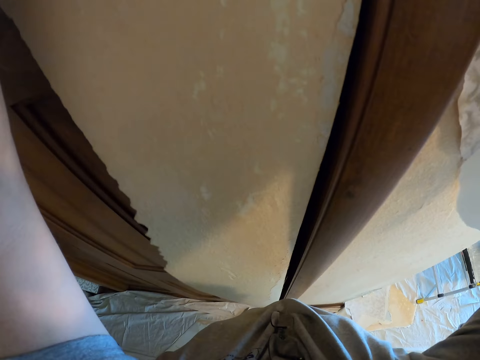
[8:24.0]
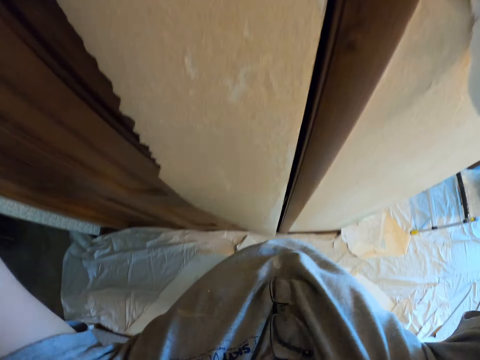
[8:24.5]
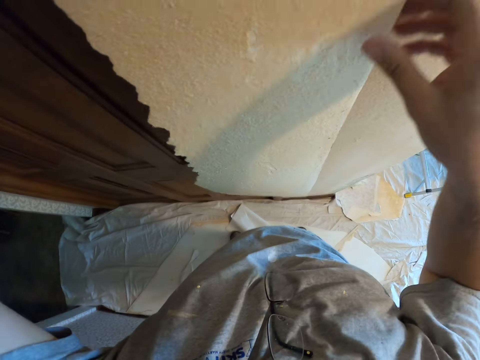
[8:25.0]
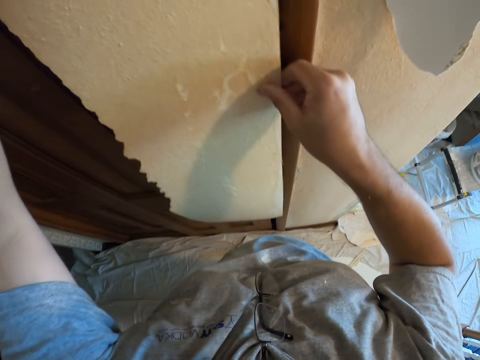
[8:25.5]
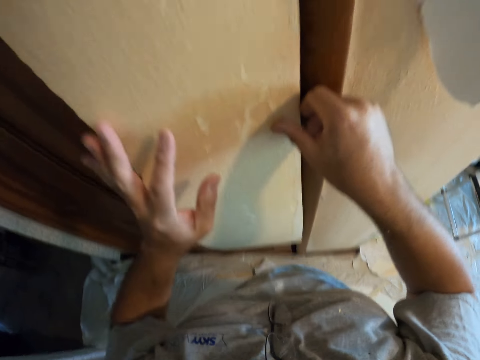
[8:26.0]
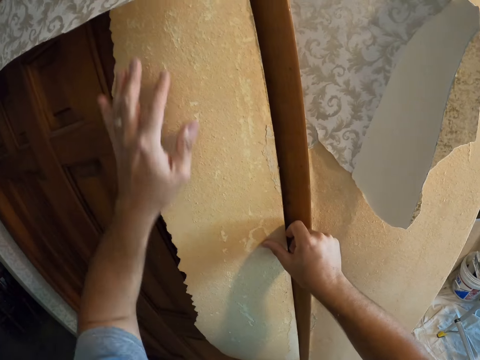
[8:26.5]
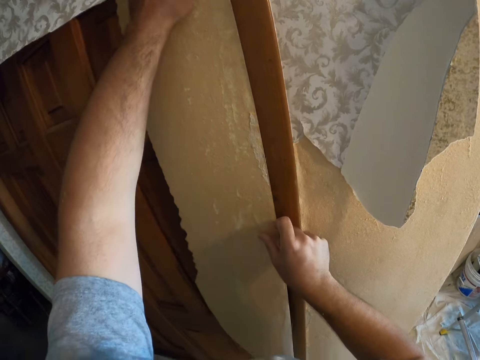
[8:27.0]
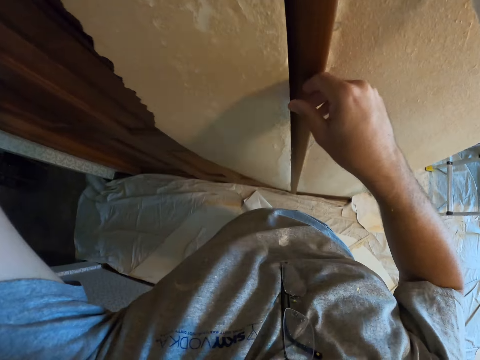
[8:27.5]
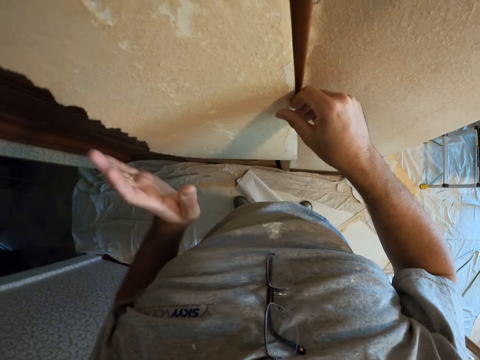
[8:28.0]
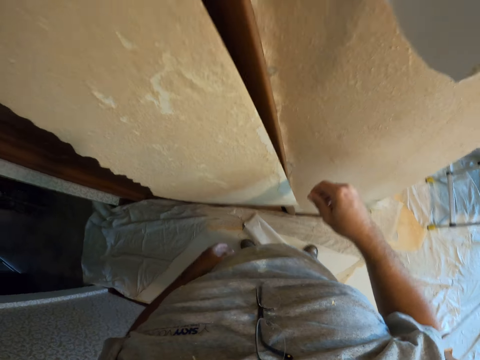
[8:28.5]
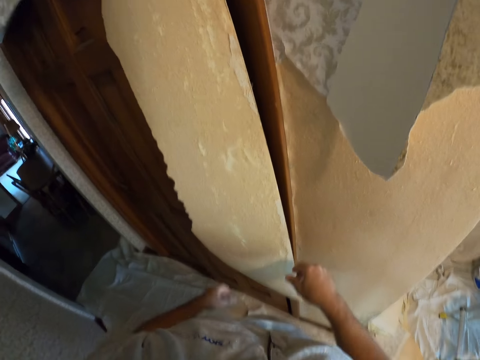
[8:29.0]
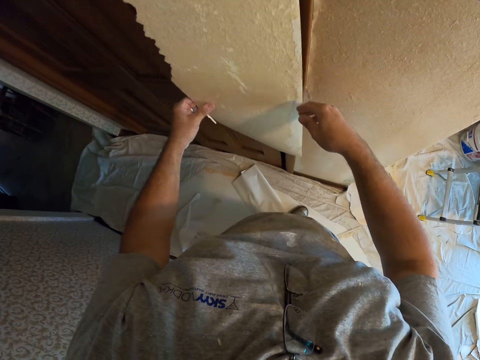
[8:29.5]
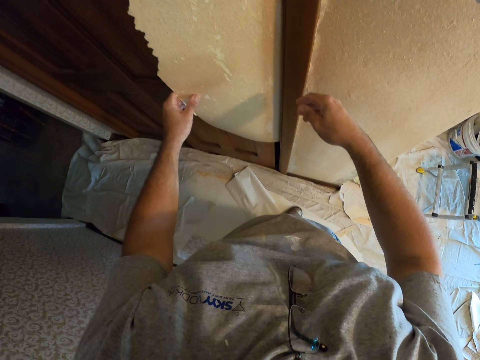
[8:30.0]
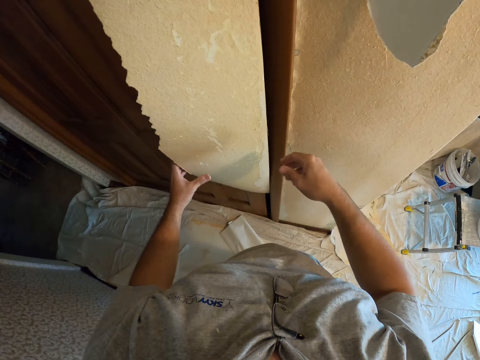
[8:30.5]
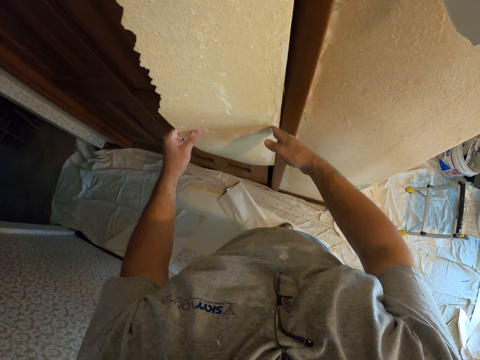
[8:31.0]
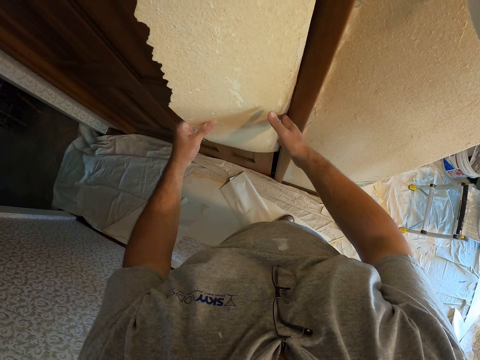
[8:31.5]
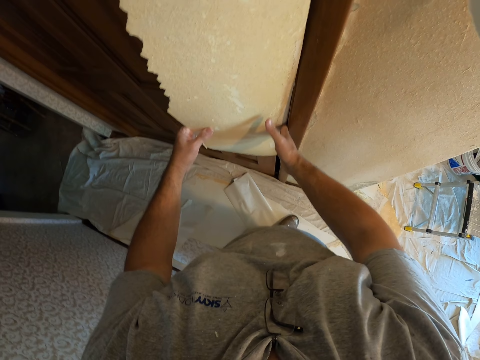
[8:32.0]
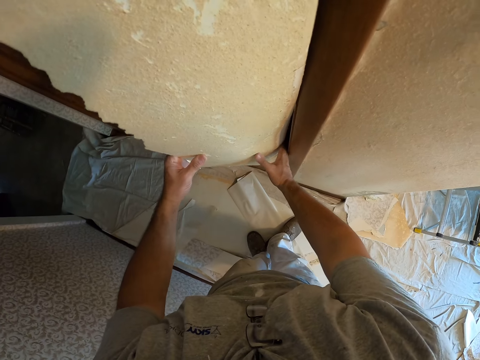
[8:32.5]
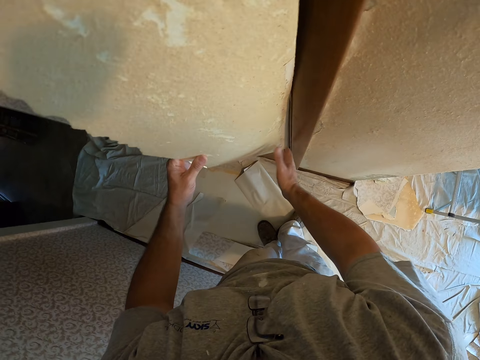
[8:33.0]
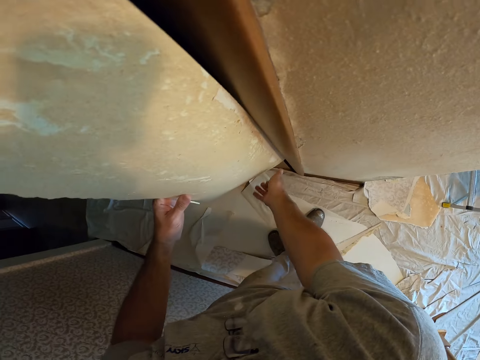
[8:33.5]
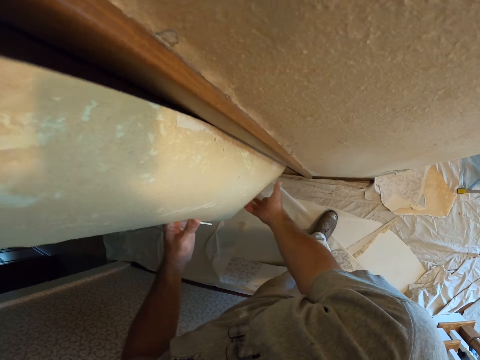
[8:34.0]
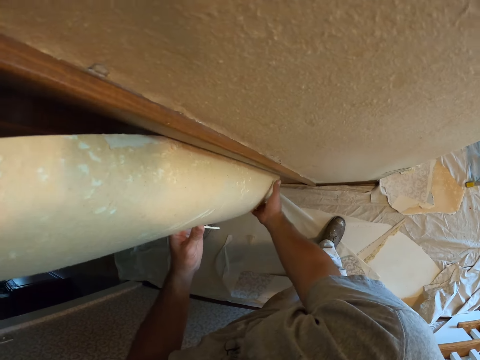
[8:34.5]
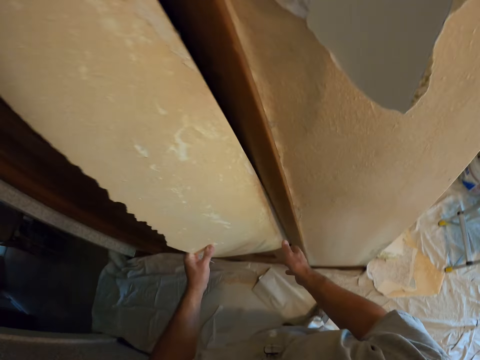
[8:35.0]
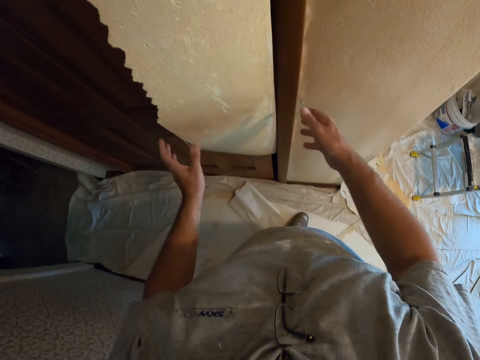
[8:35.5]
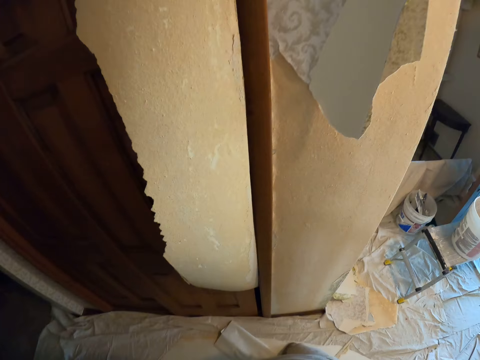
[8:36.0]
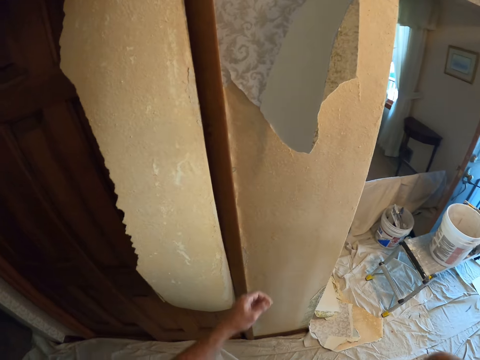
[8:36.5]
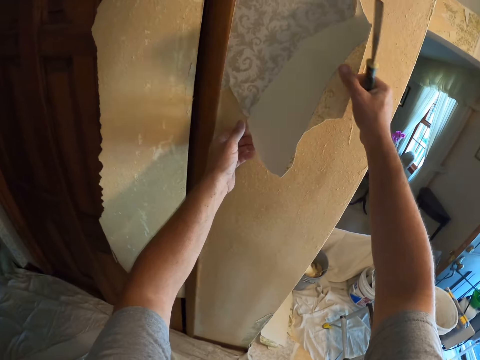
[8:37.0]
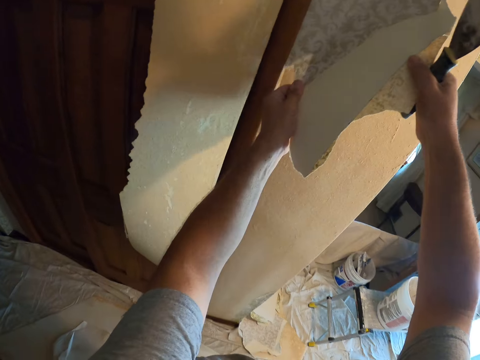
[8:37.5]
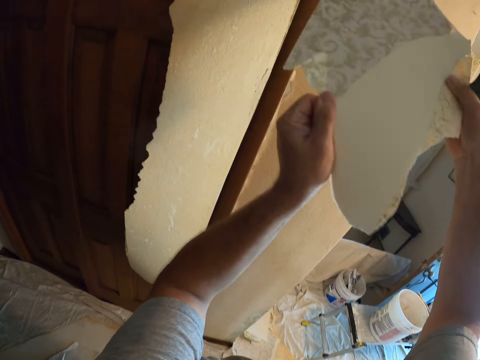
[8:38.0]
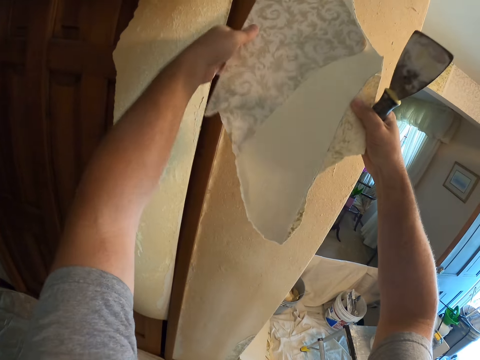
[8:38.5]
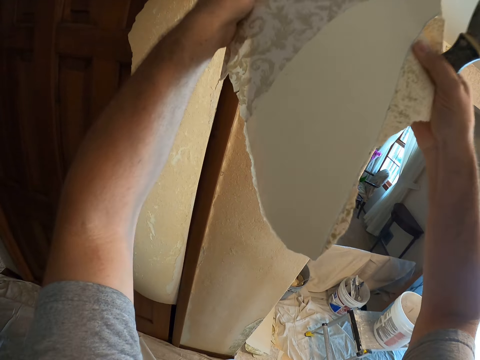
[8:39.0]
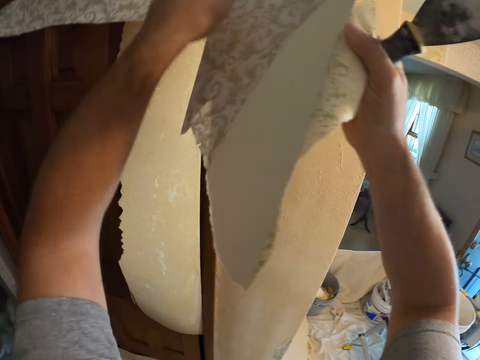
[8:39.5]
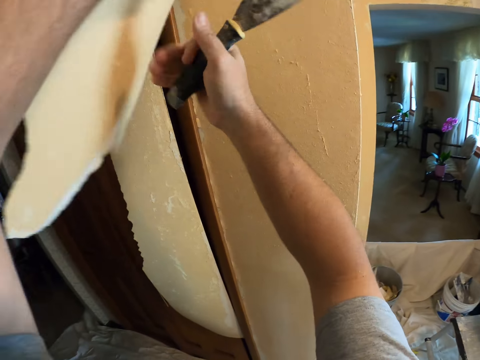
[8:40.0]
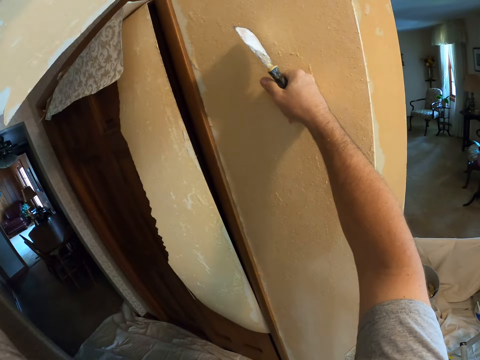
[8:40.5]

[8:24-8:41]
The camera wearer adjusts a piece of wallpaper on a door. They peel a piece of wallpaper from a wall with hands.

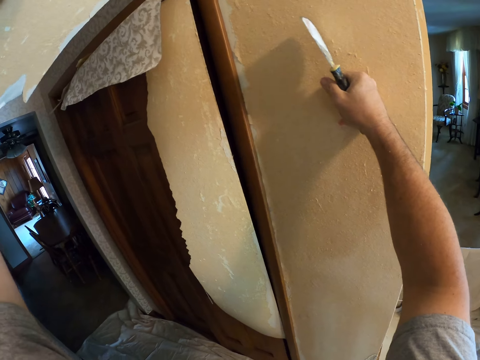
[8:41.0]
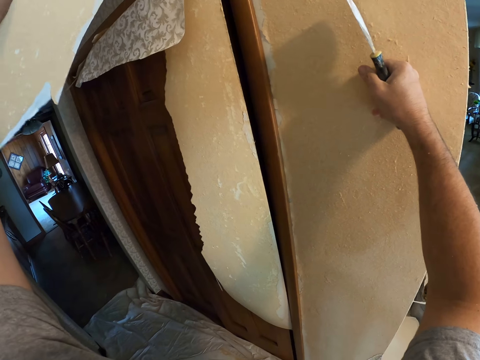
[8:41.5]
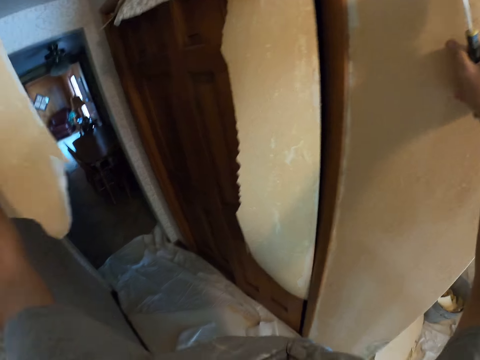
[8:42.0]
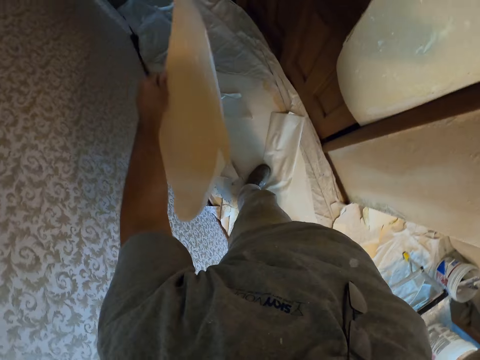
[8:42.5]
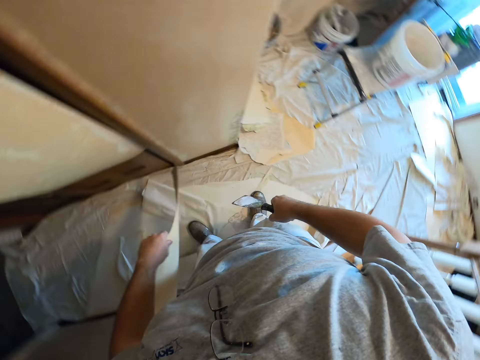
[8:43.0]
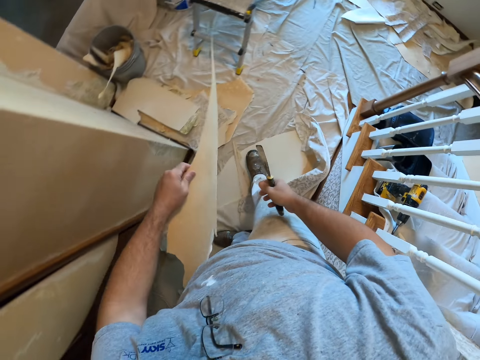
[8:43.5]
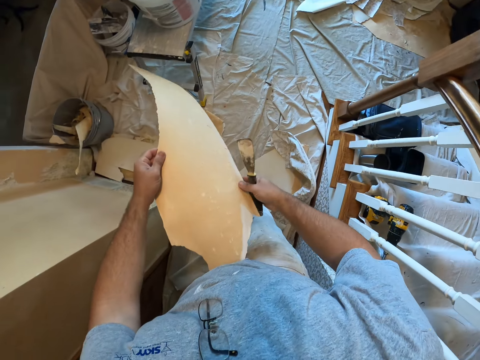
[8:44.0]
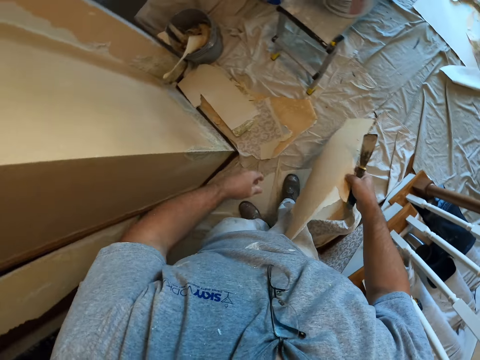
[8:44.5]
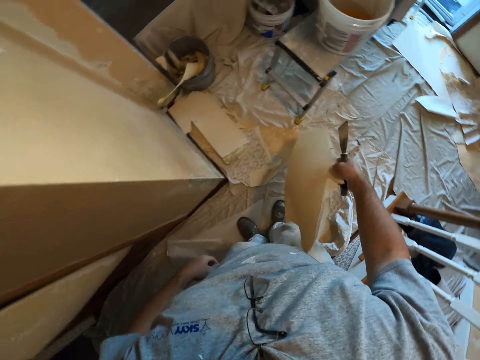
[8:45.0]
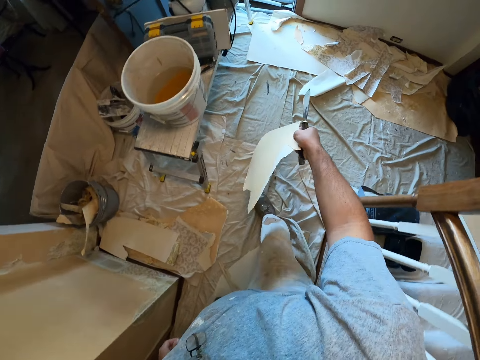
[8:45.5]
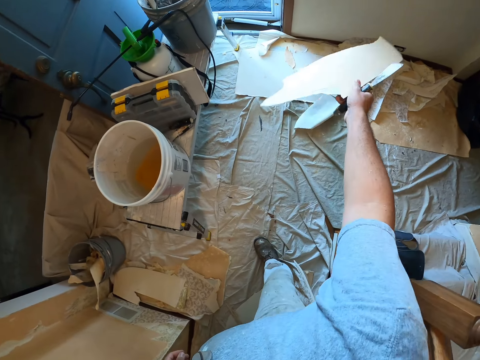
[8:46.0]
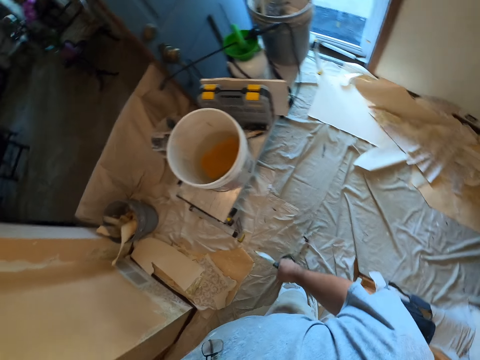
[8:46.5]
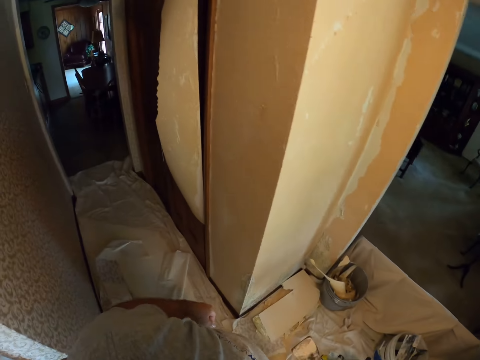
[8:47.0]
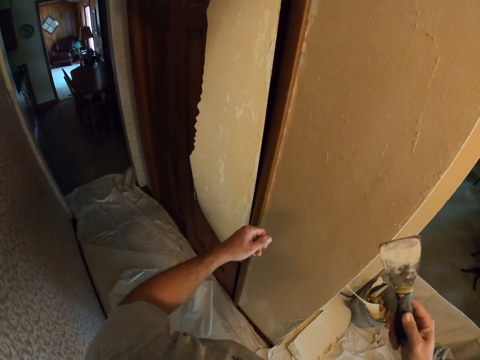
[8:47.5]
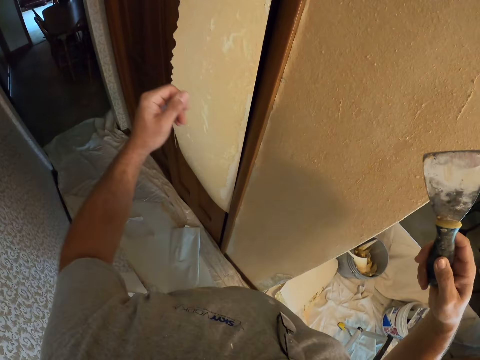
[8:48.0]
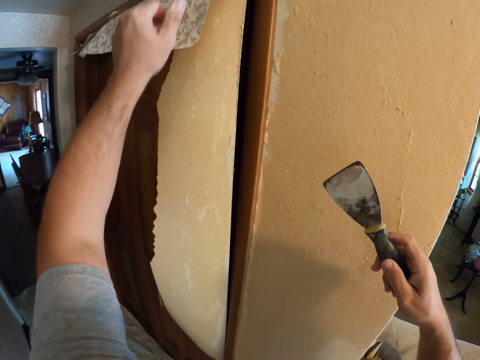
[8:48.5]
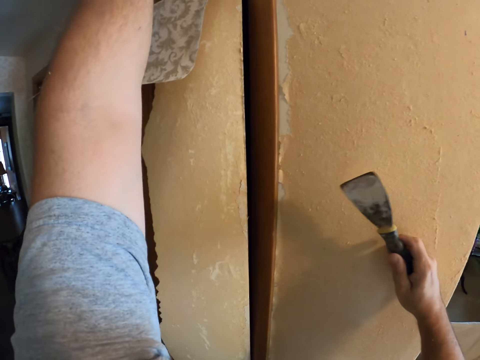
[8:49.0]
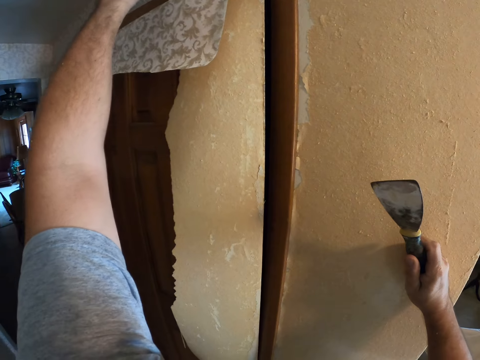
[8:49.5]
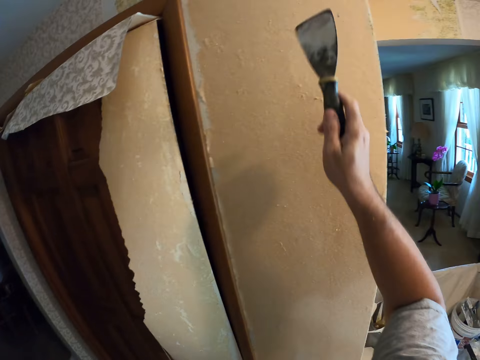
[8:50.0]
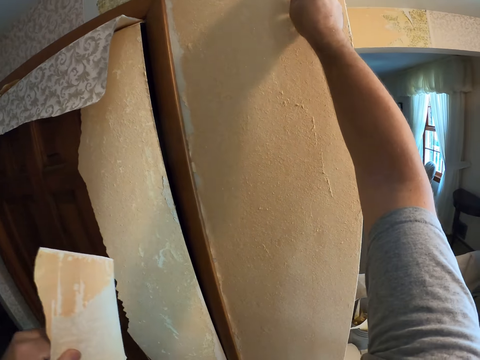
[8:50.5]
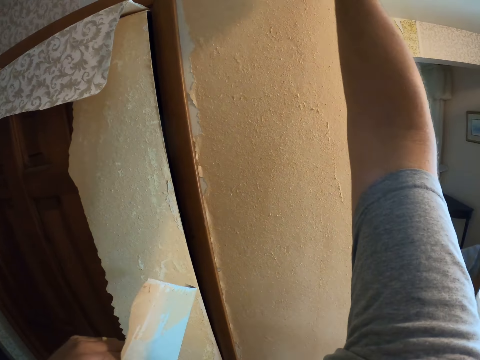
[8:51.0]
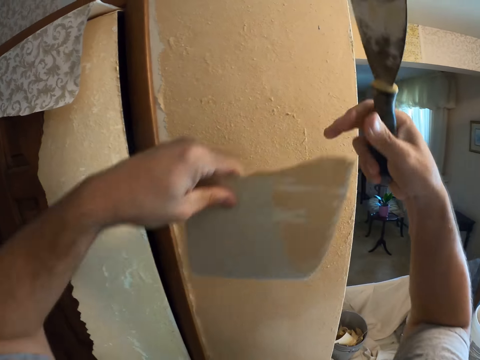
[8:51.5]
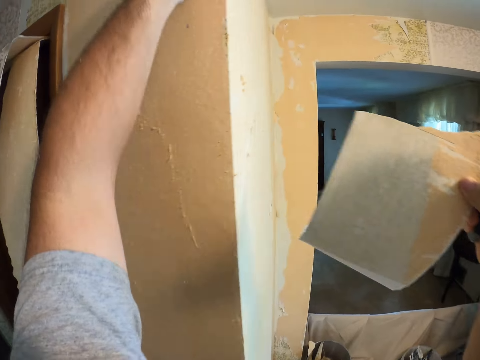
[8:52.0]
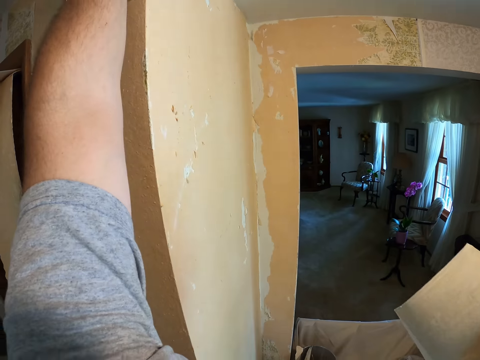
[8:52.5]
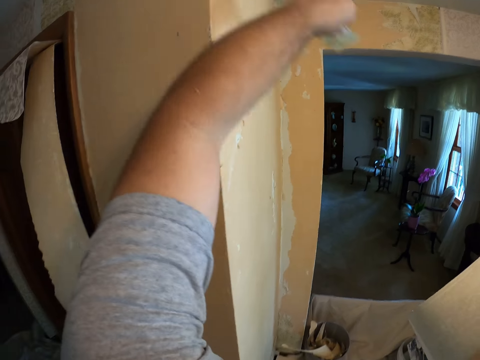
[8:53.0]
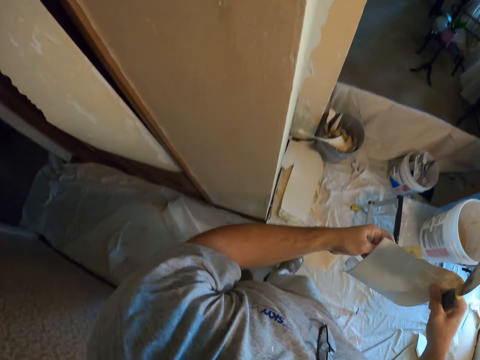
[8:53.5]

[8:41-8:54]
The camera wearer moves around a room. They put down a piece of wallpaper on the floor. They peel a piece of wallpaper from a wall with a hand. They scrape a piece of wallpaper from the wall with a putty knife. They peel a piece of wallpaper from the wall with a hand.
